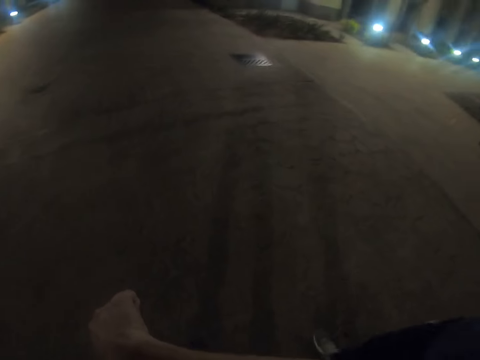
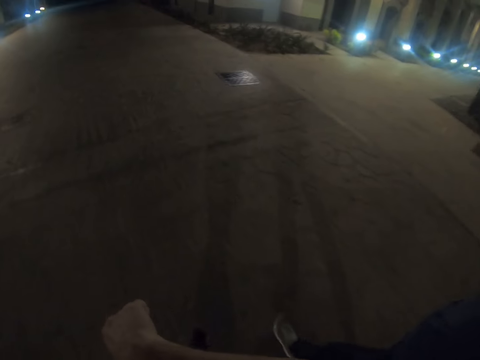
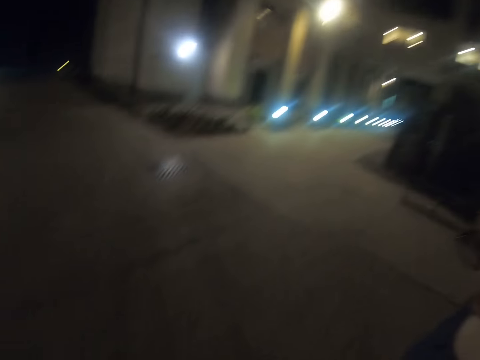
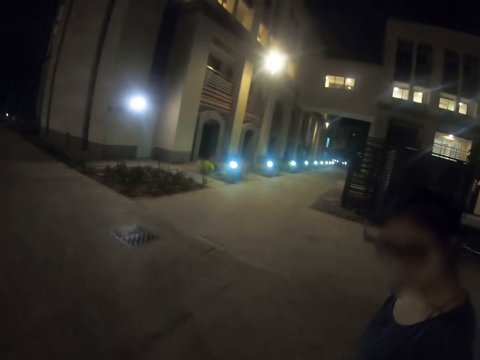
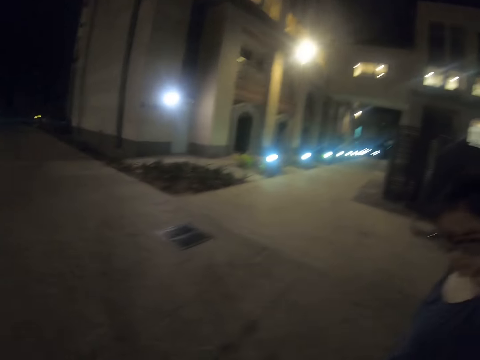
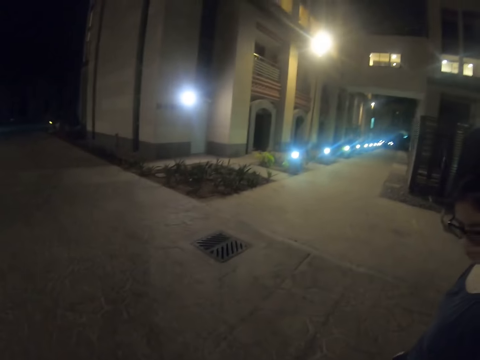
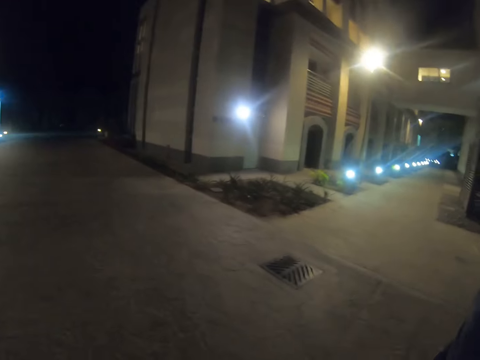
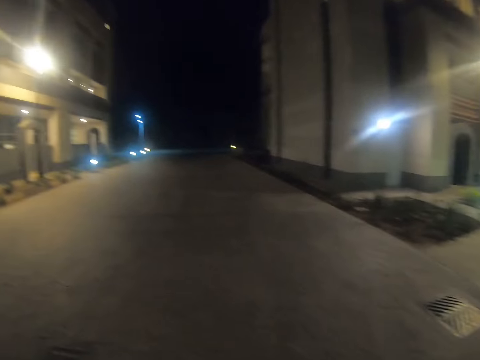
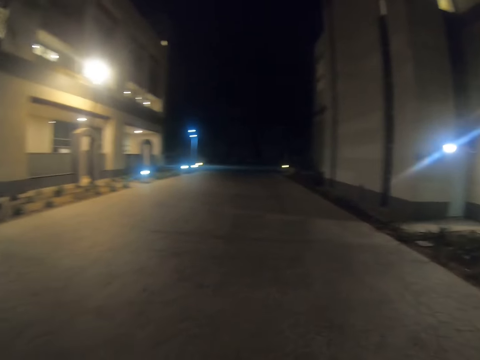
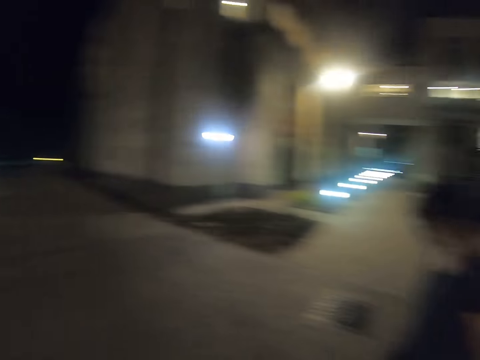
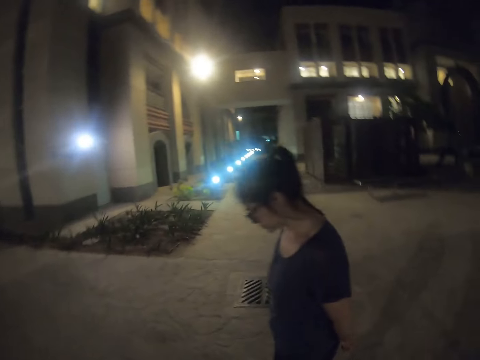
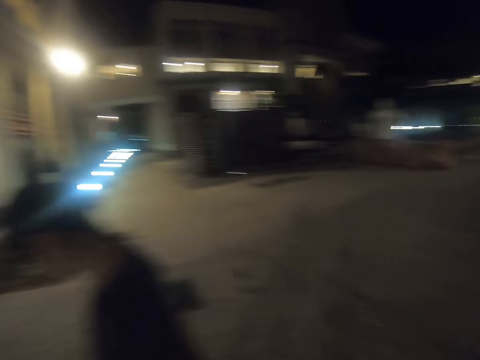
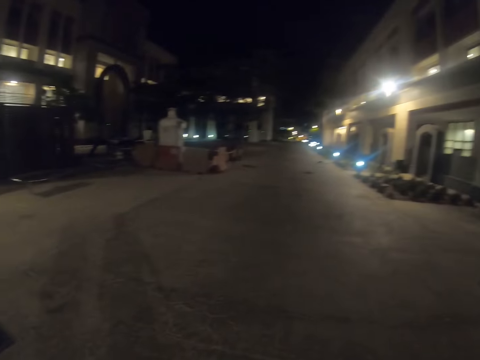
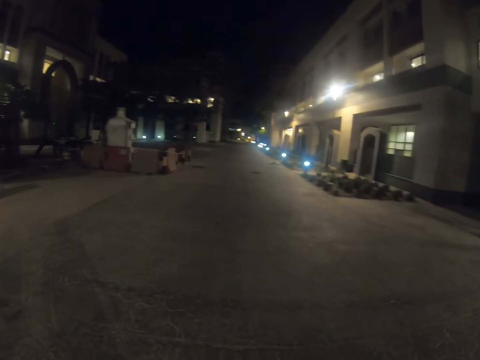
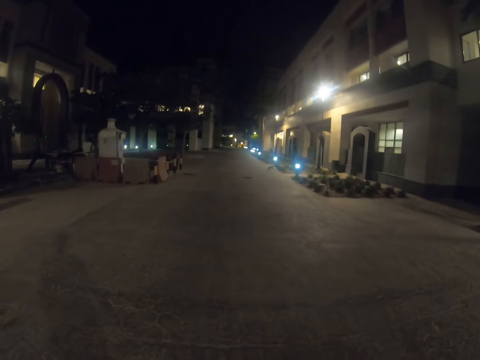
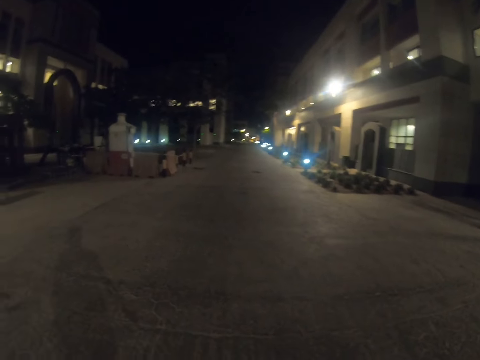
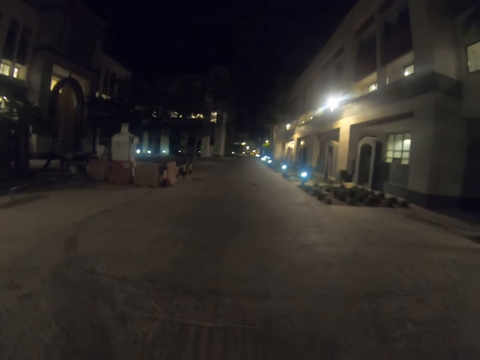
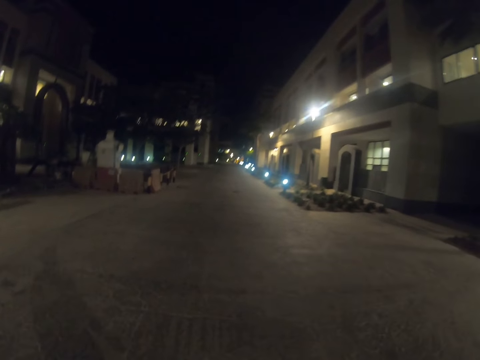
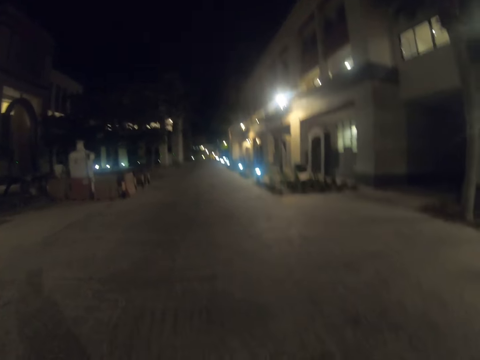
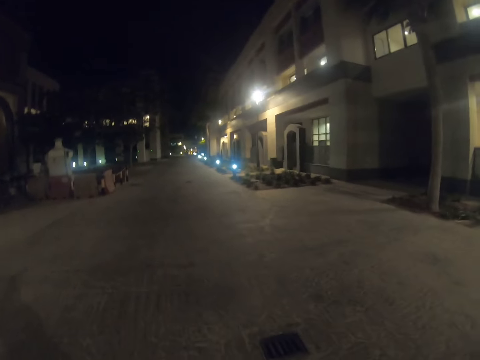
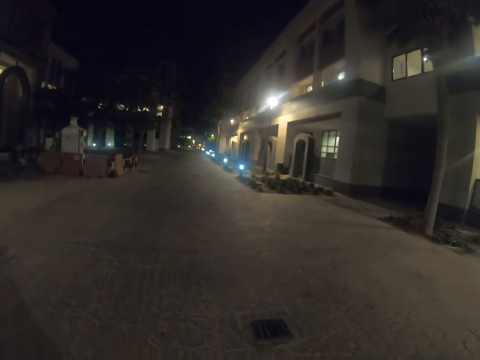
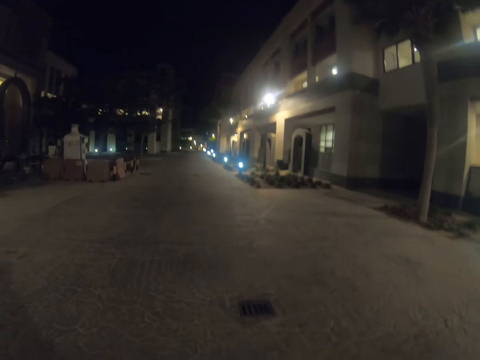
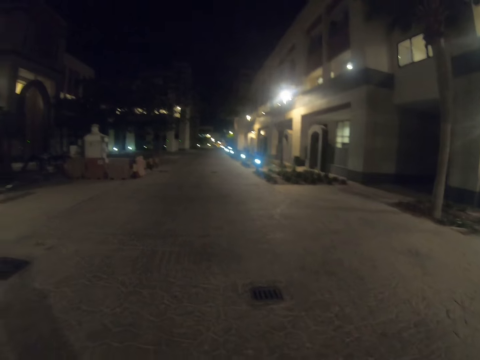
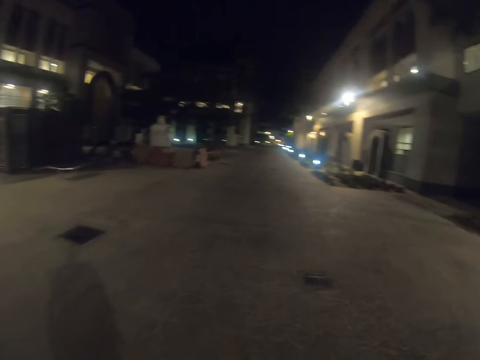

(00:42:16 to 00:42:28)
A pedestrian walks on the street. The camera wearer walks on the street. The pedestrian walks on the street. The camera wearer walks on the street. They look at the cat behind.

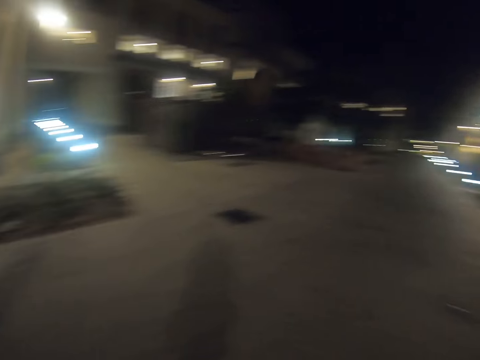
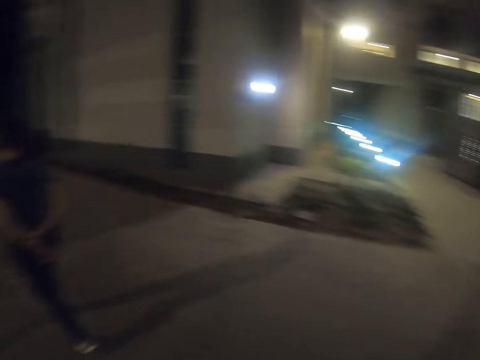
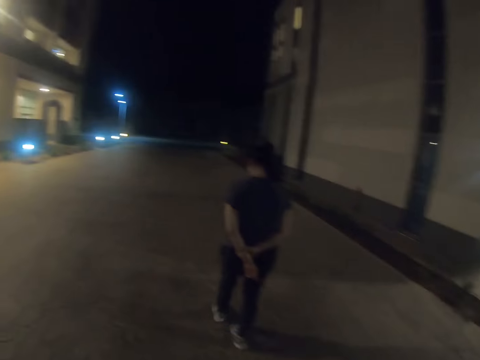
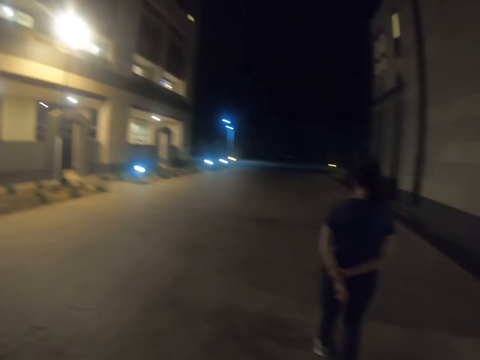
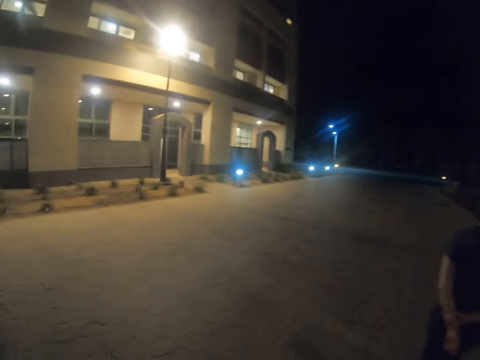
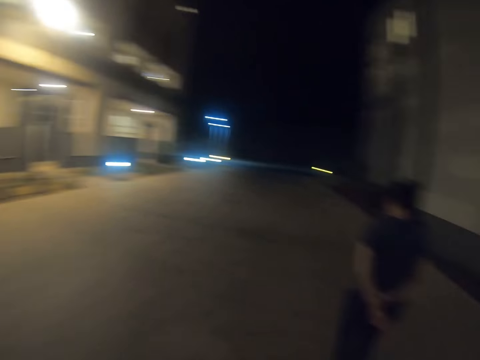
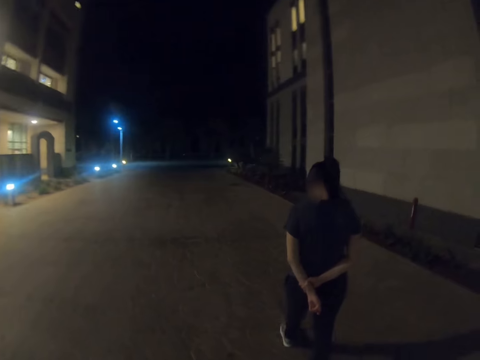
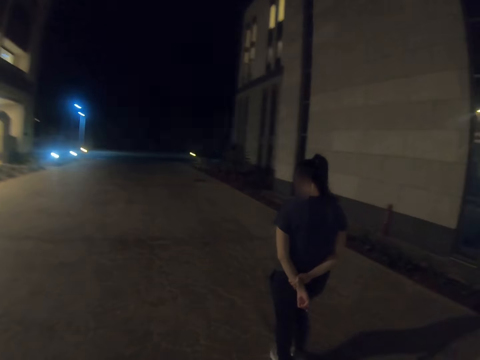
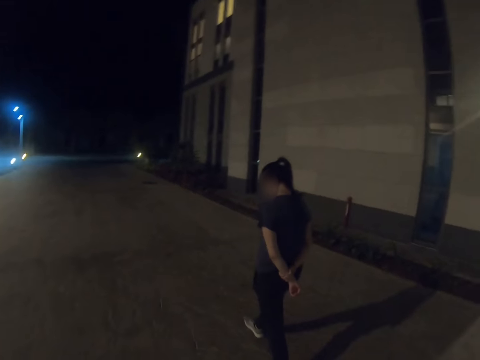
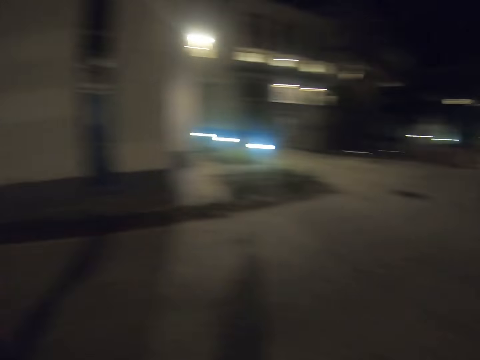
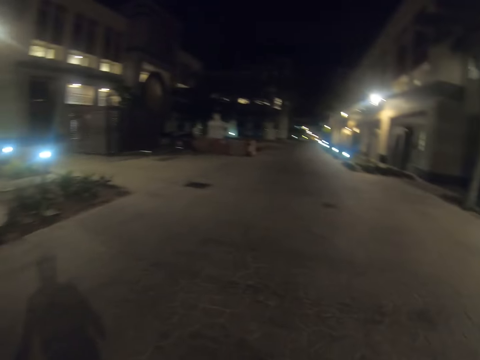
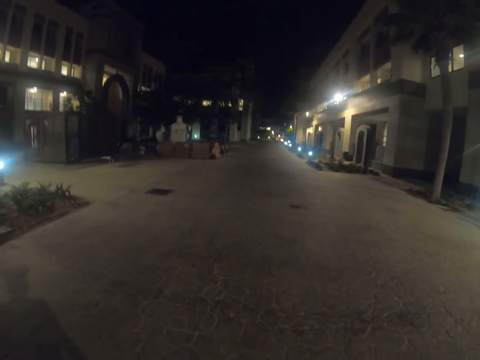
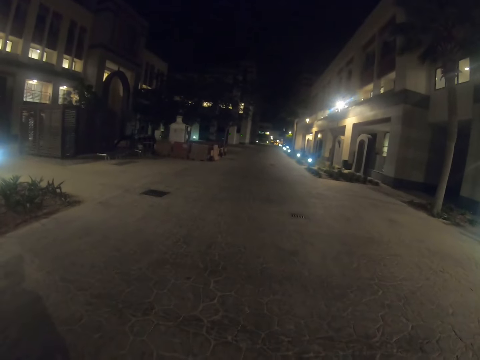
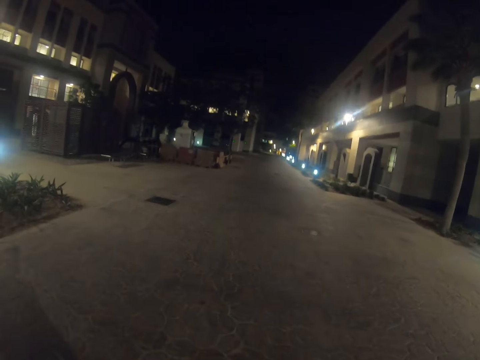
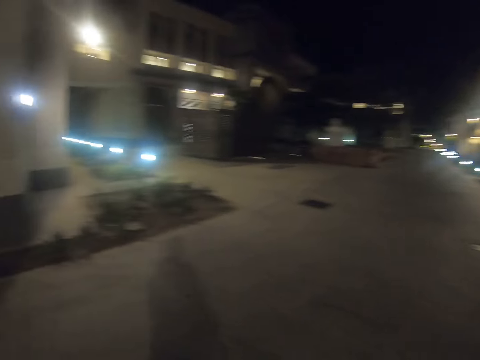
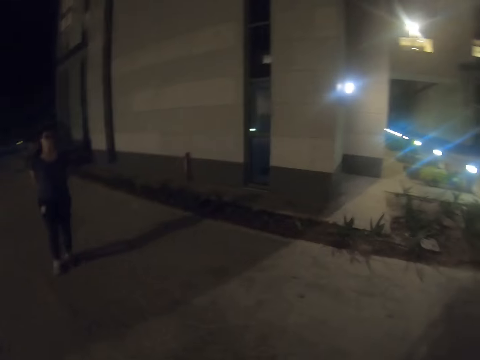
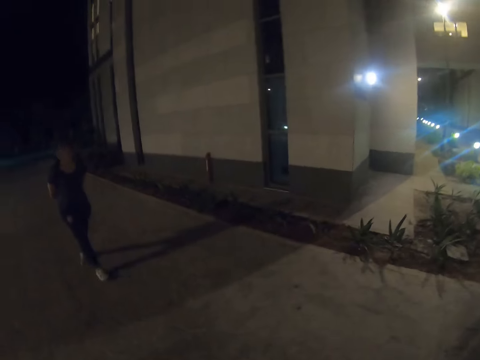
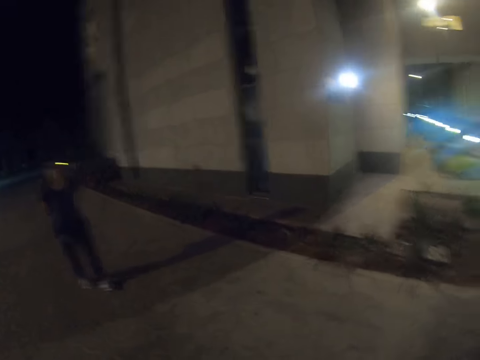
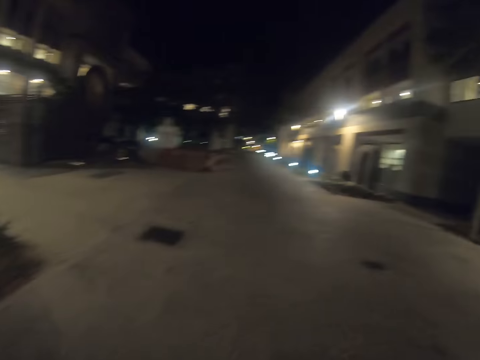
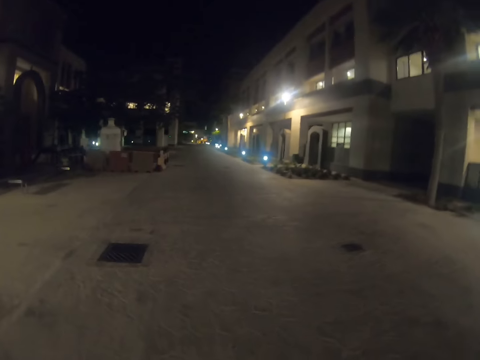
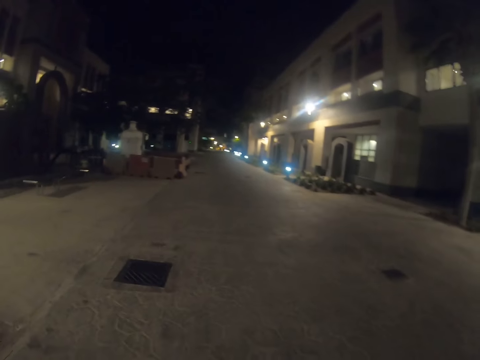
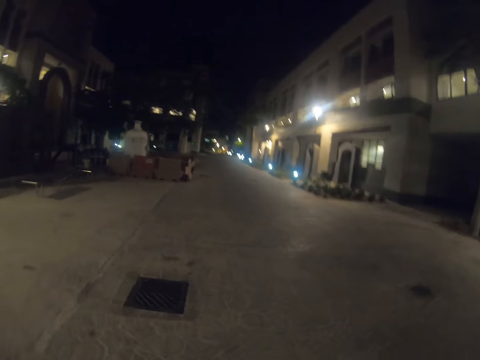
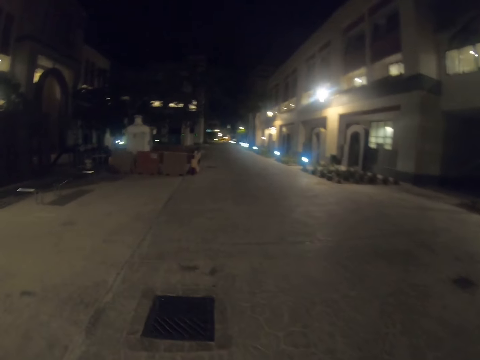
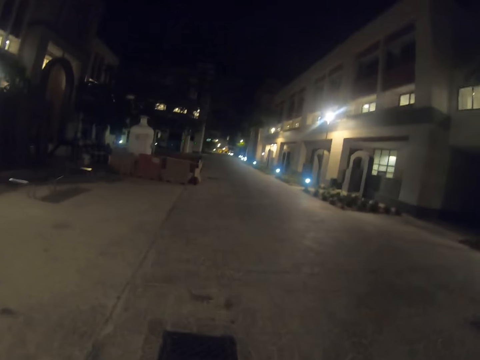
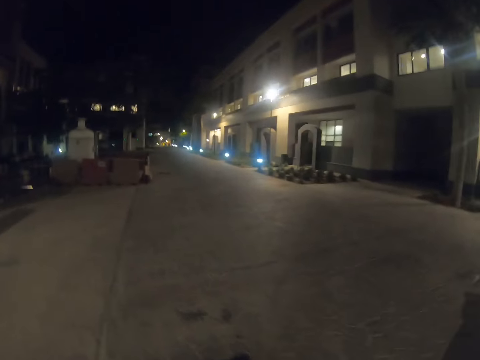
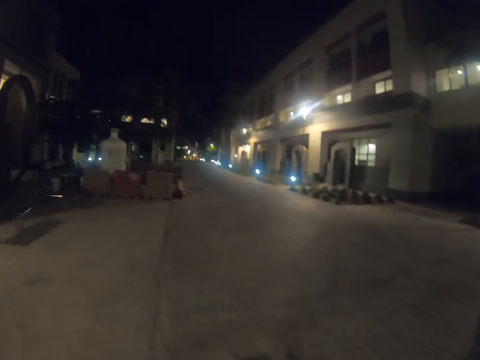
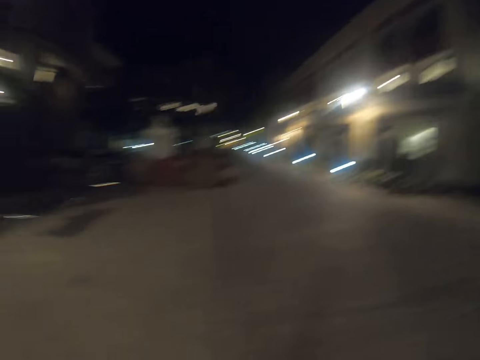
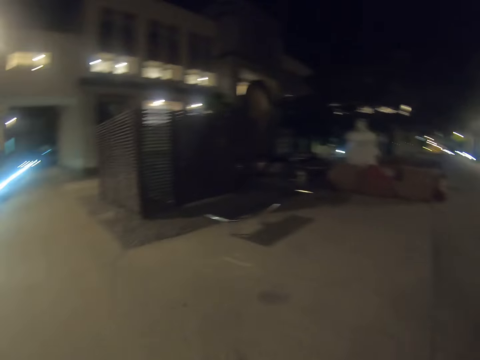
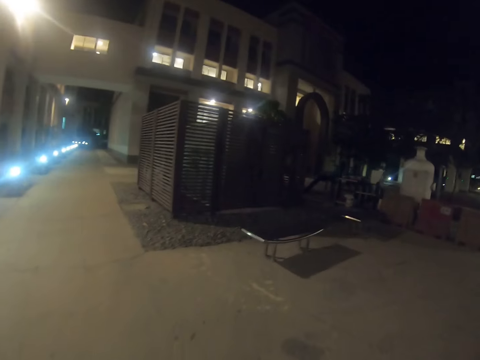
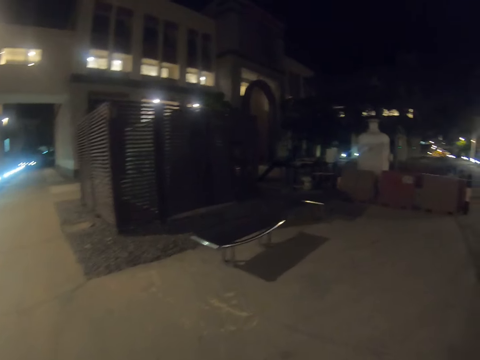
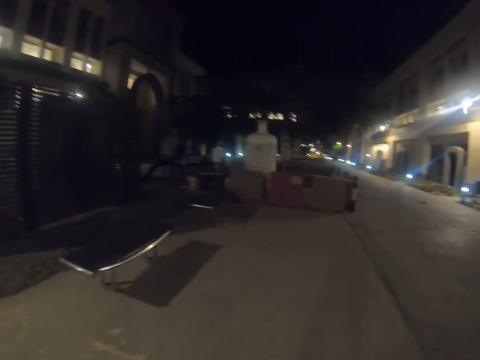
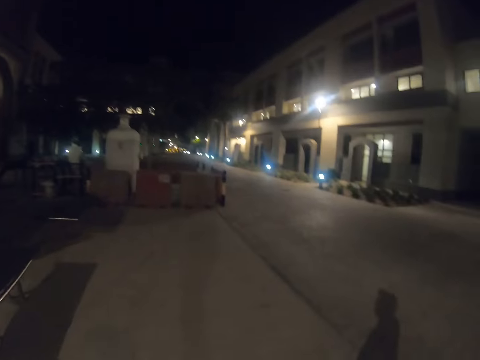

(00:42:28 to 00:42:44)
A pedestrian walks on the street. The camera wearer walks in the street. They walk back. The pedestrian walks in the opposite direction on the street. The camera wearer walks on the street.
